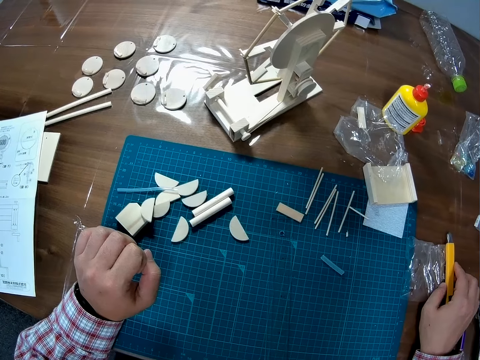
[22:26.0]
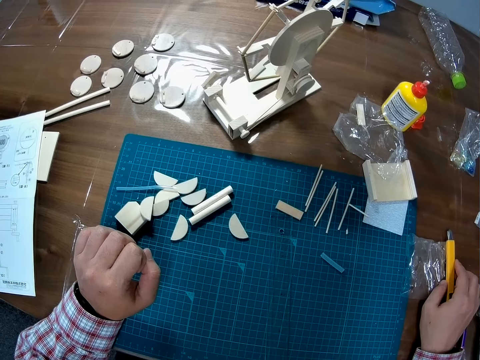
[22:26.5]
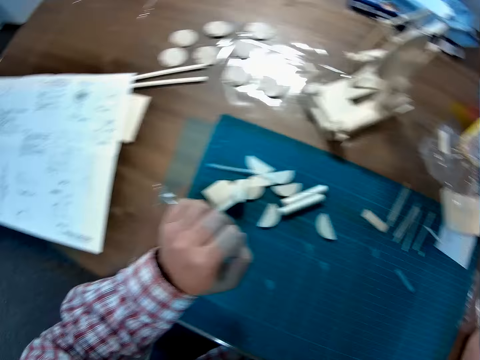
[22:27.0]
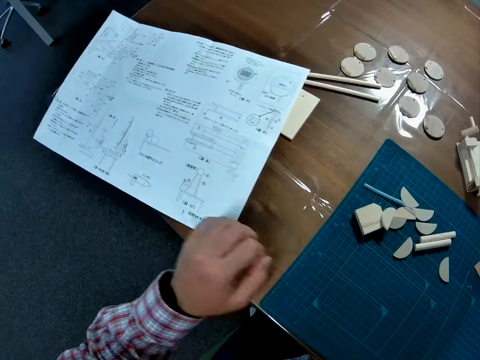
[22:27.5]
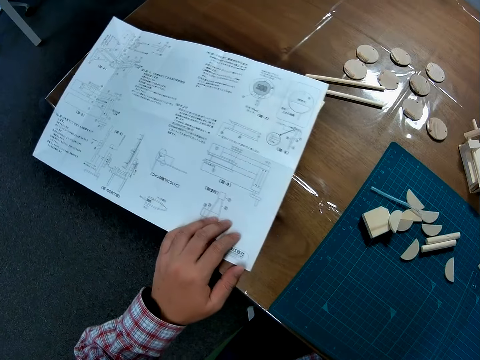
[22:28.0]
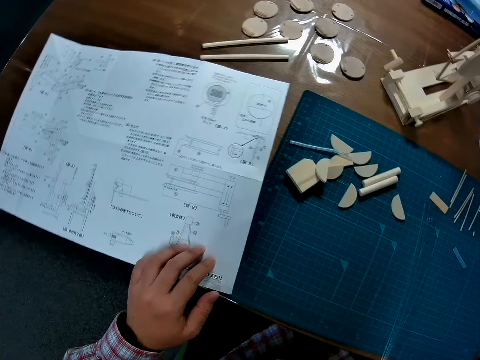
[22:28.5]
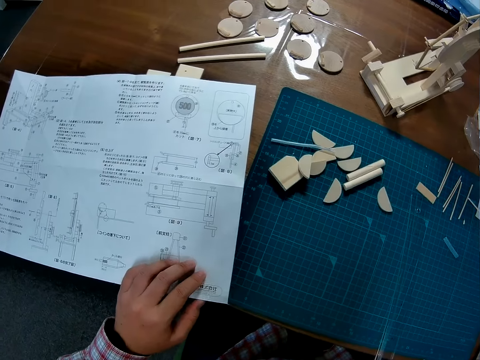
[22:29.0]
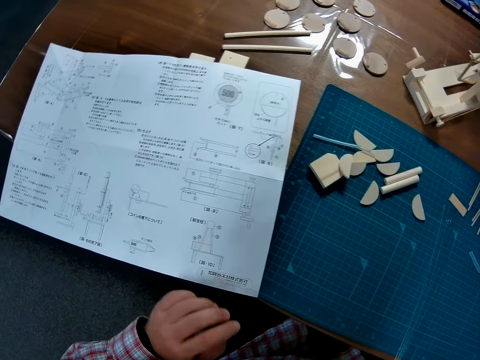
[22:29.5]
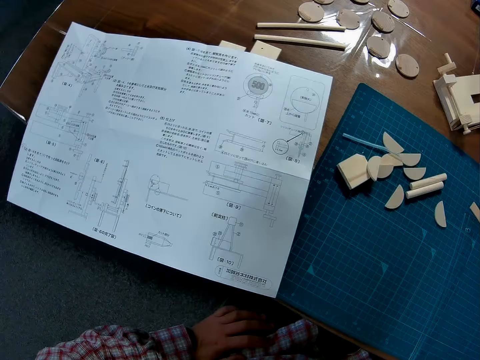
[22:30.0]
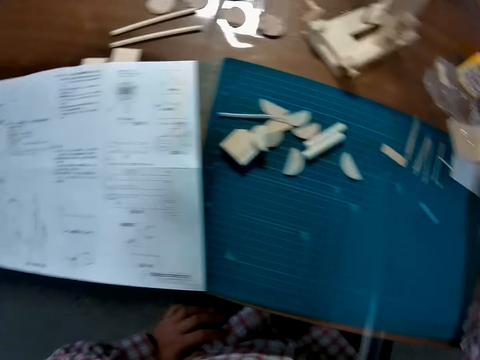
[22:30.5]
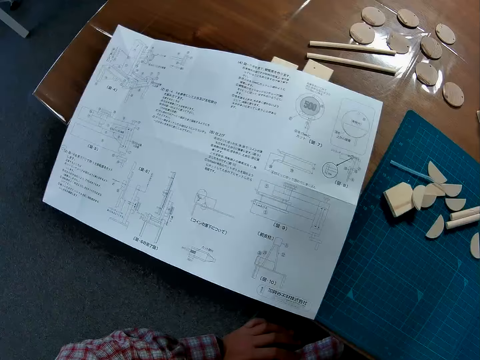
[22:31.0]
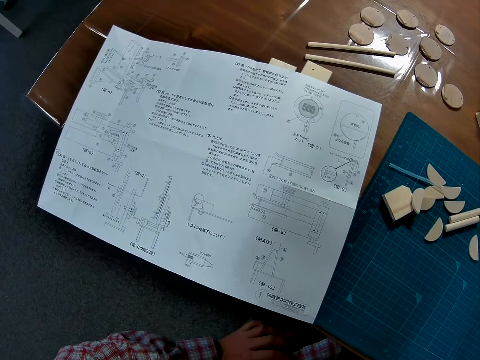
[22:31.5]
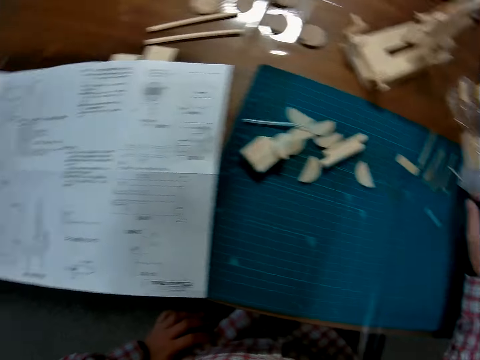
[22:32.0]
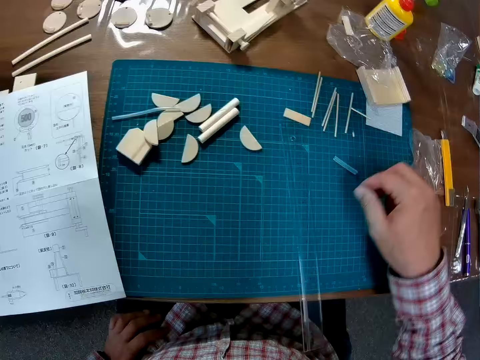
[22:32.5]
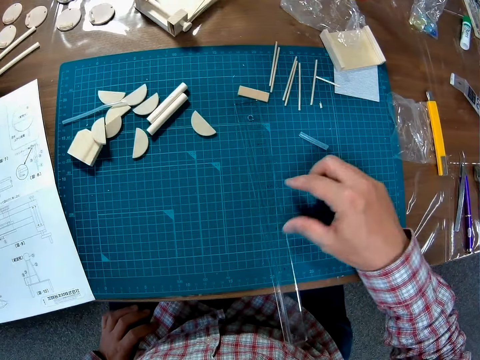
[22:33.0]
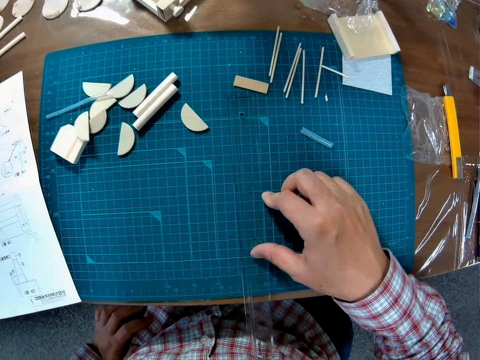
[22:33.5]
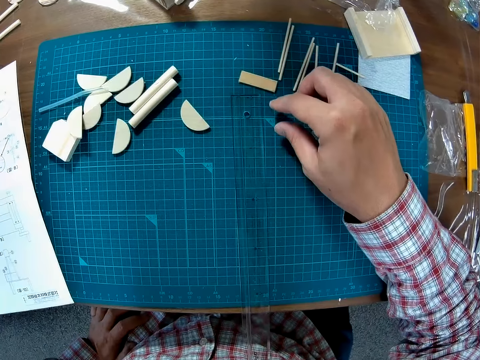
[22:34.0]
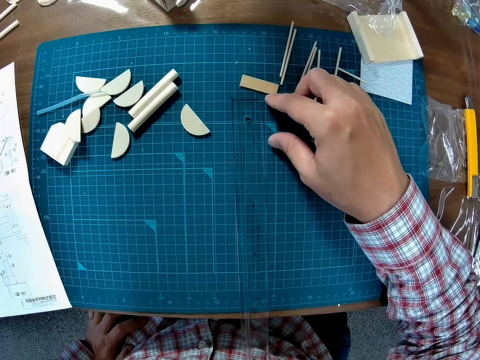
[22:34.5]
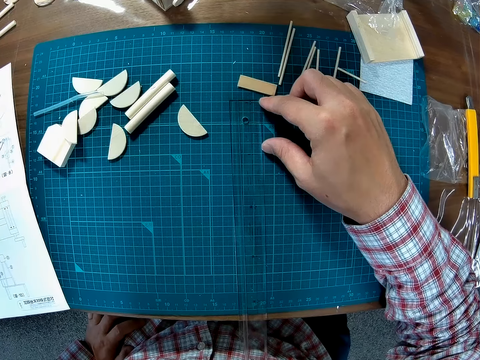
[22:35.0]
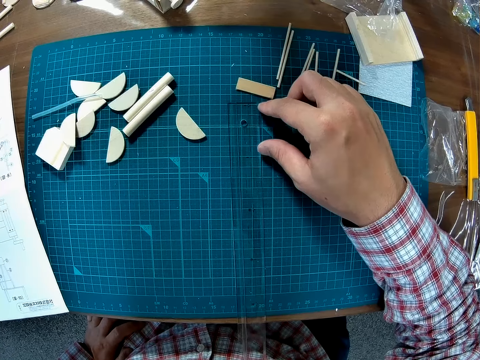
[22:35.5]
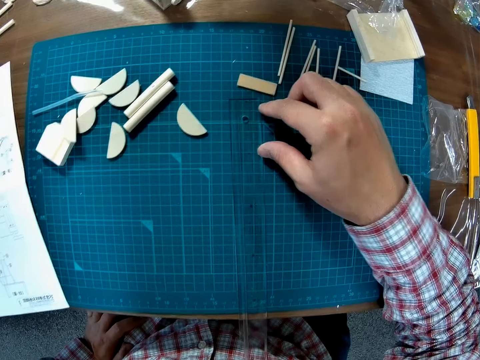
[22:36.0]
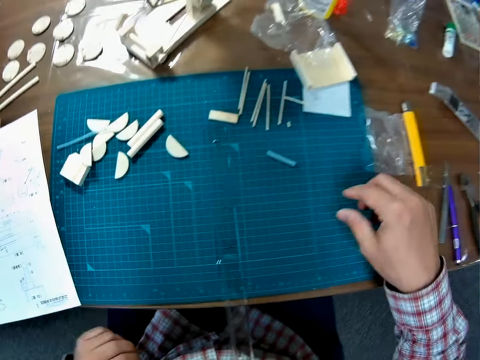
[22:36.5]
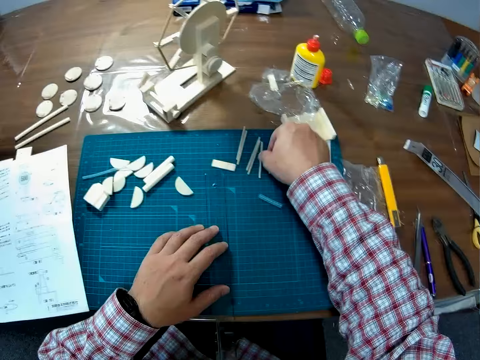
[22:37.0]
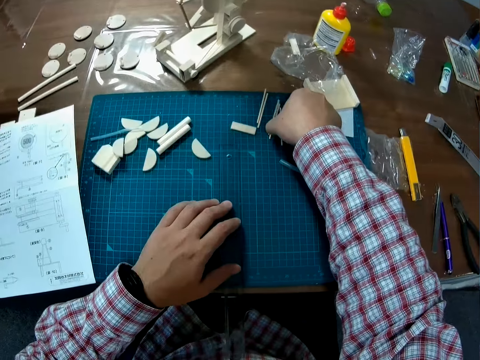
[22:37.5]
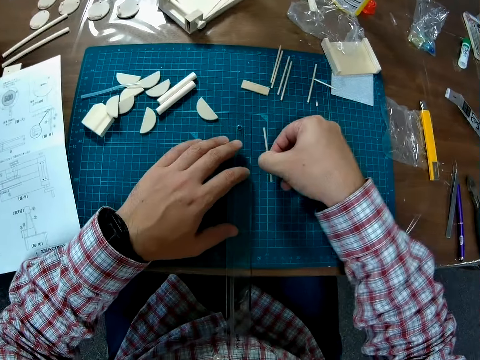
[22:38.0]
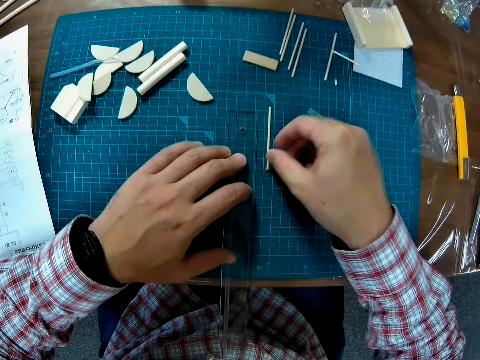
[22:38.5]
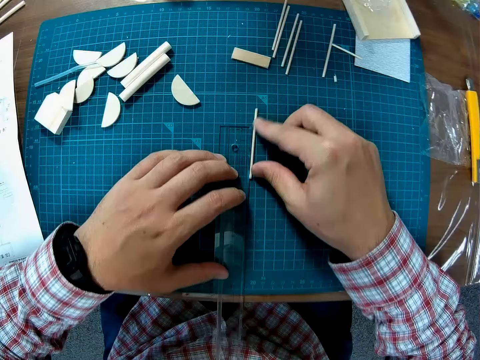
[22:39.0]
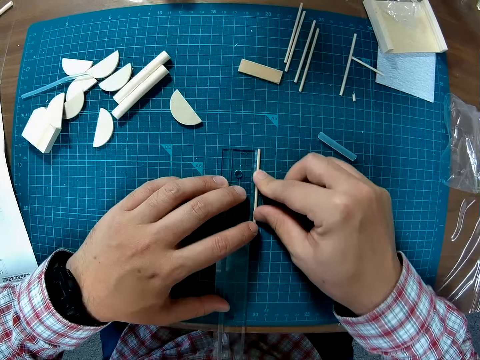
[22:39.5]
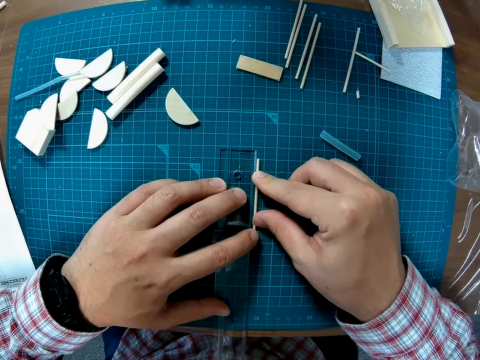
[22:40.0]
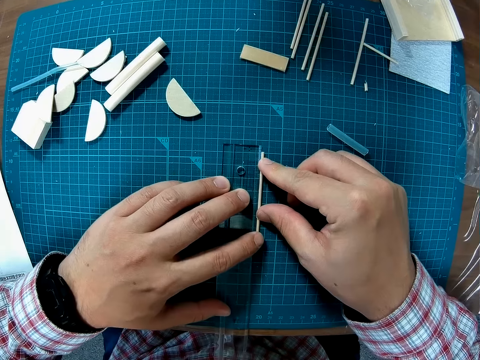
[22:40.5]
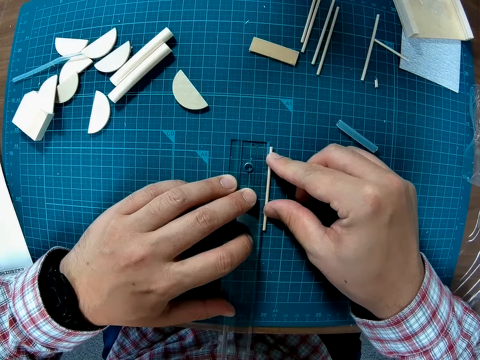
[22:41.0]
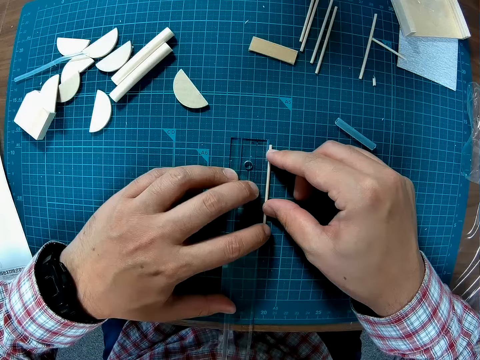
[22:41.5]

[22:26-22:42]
The camera wearer looks towards the manual paper. They pull the manual paper close with the left hand. They drop the left hand on the left leg lap. They study the manual and look towards the mat craft board. They look towards the mat craft board again. They adjust the ruler on the mat craft board. They pick one of the marked pieces of craft materials or wood piece on the mat craft board. They position the marked piece of craft material alongside the ruler on the mat craft board. They measure the wood piece beside the ruler on the table.

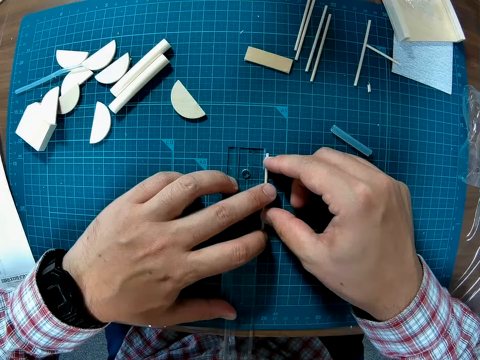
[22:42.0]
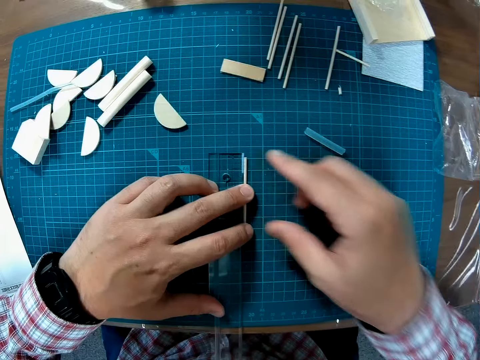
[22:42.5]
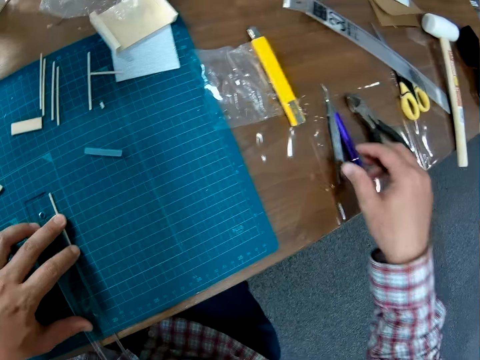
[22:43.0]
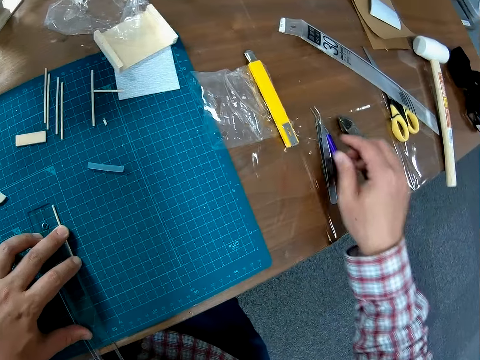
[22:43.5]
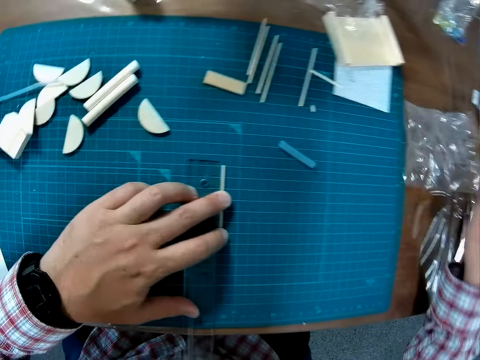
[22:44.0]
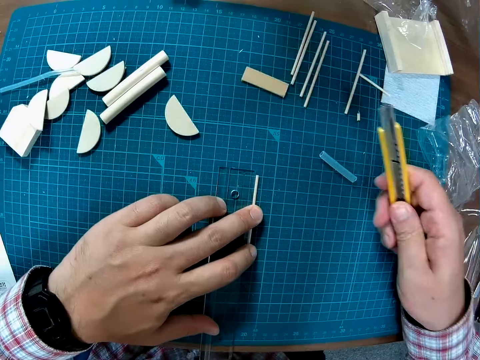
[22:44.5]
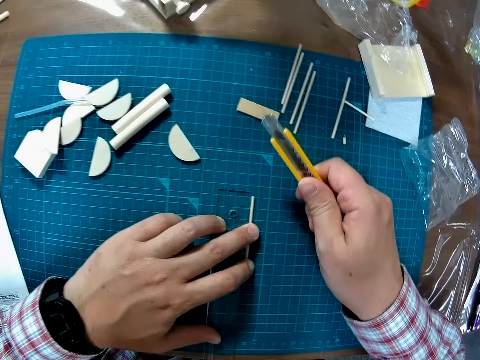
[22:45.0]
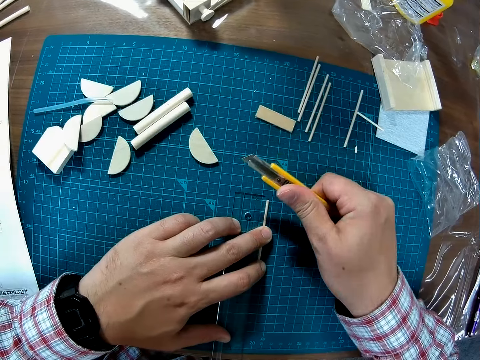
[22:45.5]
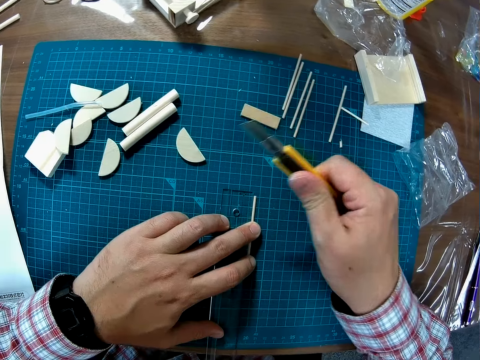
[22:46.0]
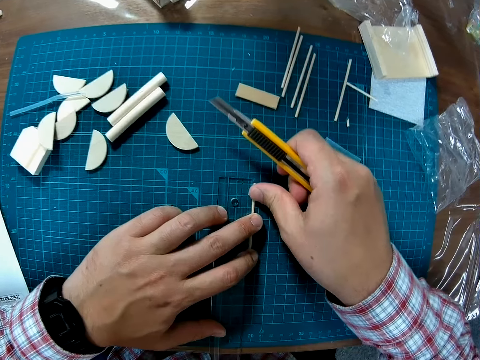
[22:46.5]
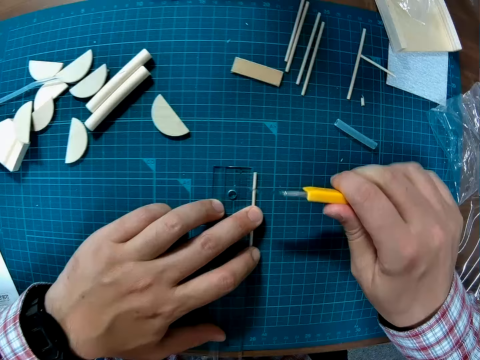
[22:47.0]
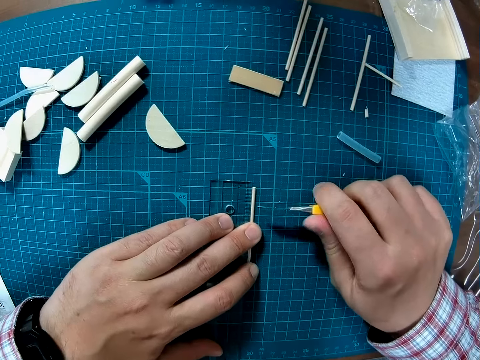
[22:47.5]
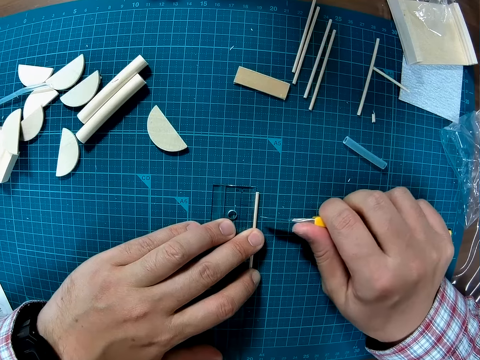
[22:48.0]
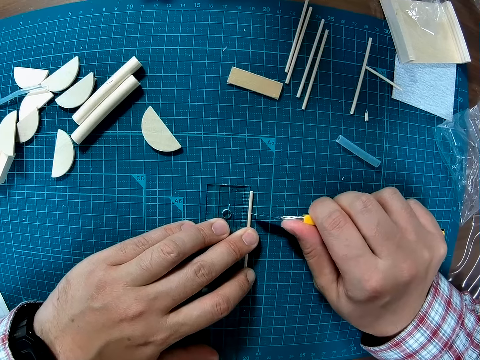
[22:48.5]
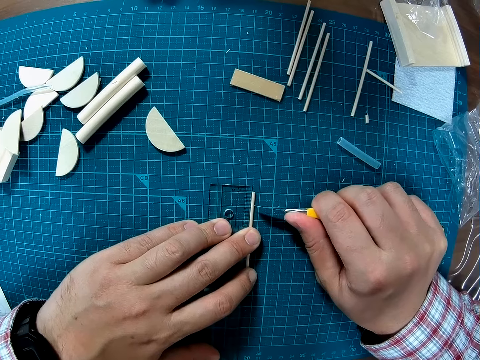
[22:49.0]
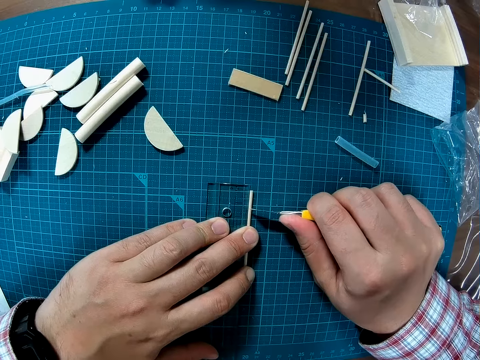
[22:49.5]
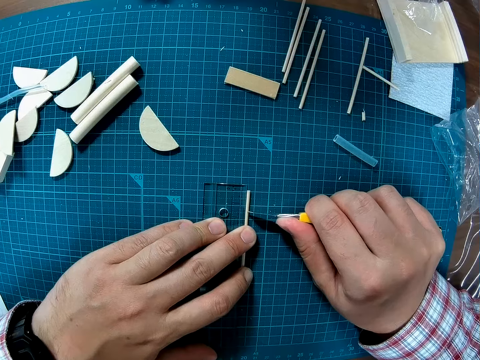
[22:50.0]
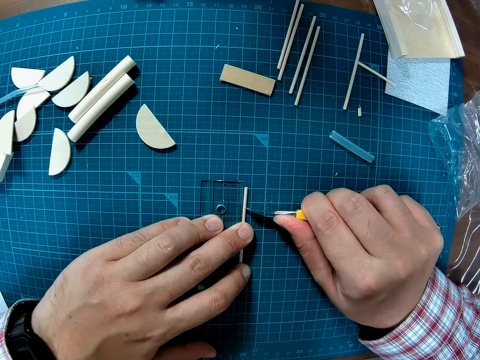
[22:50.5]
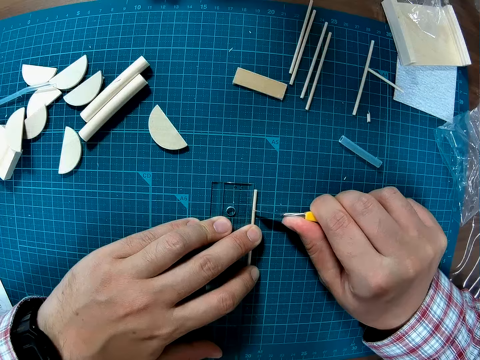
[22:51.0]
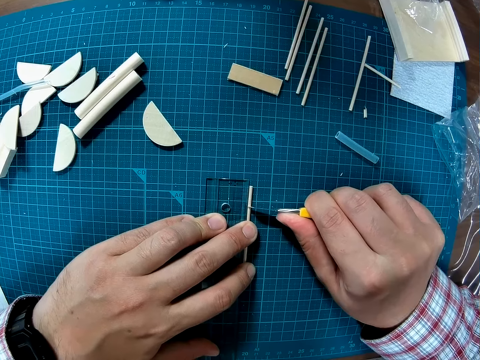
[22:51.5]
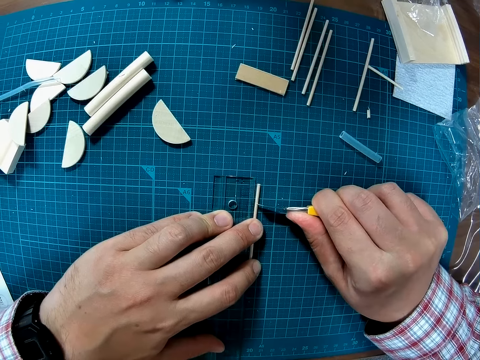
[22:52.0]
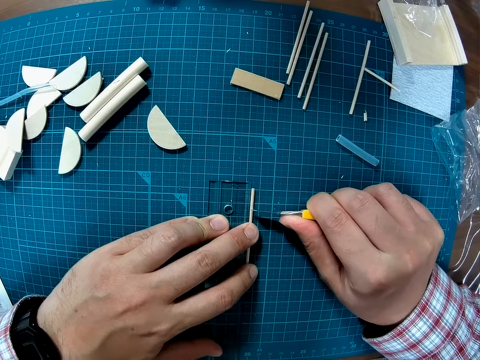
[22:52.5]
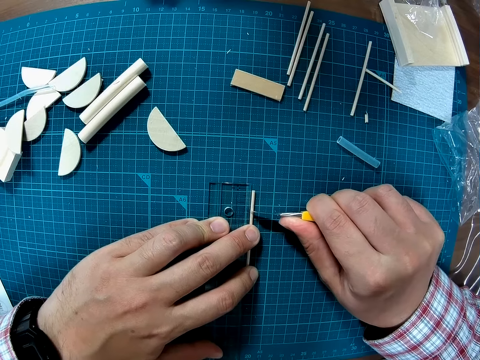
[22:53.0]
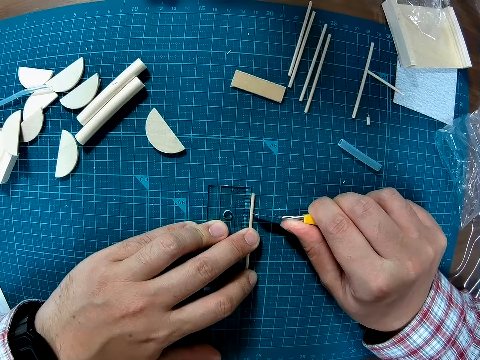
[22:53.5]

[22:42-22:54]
The camera wearer looks towards the table. They pick the snap knife or craft blade from the table. They adjust the craft blade. They snap out the blade of the snap knife. They take the blade utility knife and adjust the blade utility knife. They mark the metal with the blade. They cut the craft metal stick.
